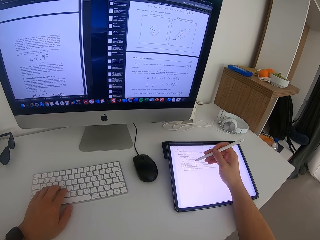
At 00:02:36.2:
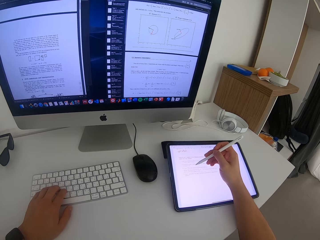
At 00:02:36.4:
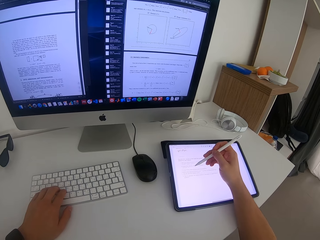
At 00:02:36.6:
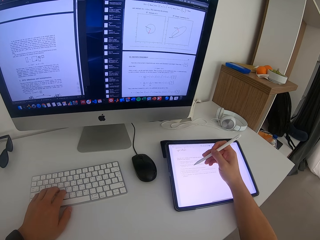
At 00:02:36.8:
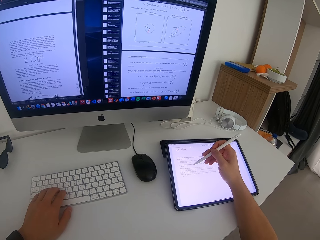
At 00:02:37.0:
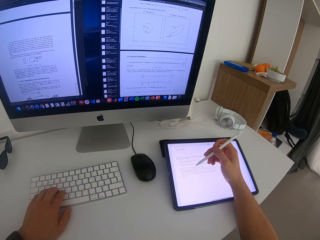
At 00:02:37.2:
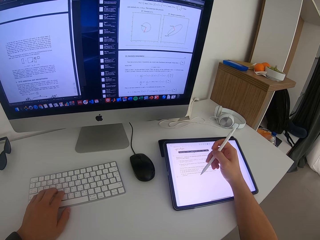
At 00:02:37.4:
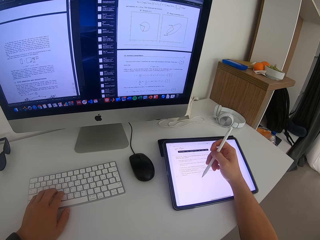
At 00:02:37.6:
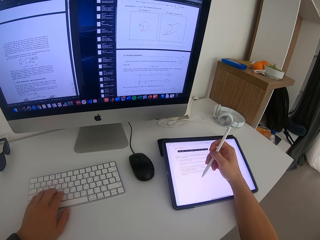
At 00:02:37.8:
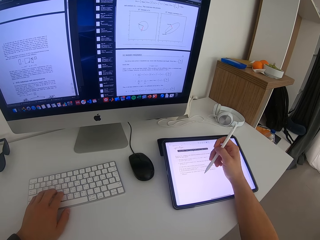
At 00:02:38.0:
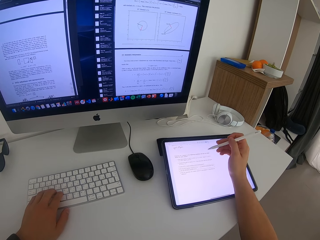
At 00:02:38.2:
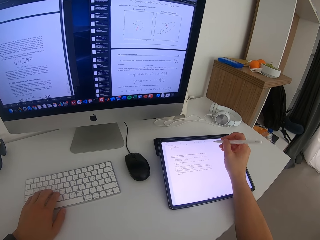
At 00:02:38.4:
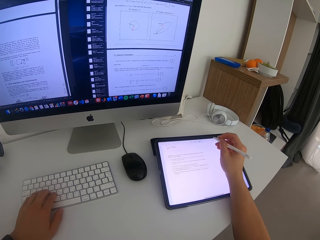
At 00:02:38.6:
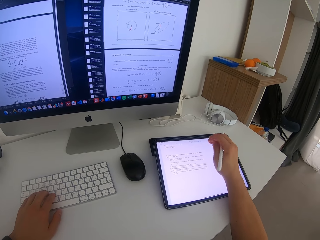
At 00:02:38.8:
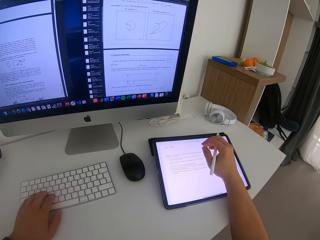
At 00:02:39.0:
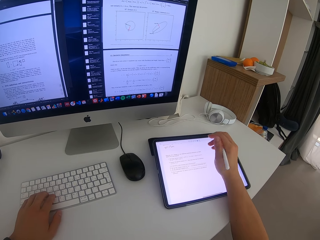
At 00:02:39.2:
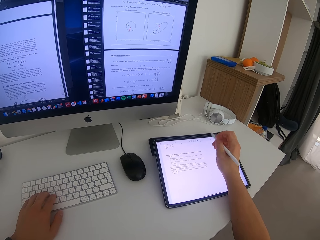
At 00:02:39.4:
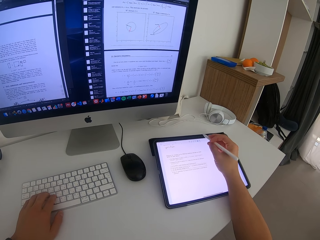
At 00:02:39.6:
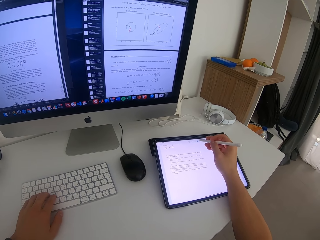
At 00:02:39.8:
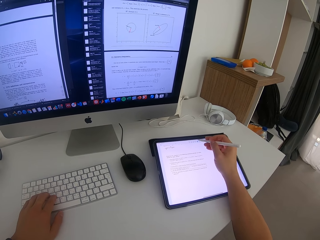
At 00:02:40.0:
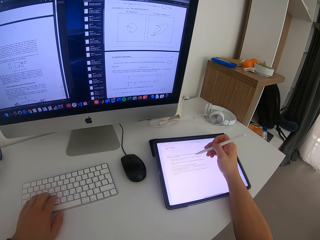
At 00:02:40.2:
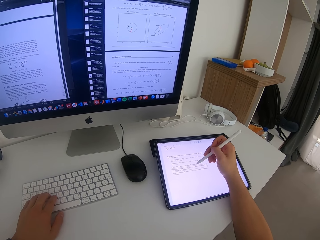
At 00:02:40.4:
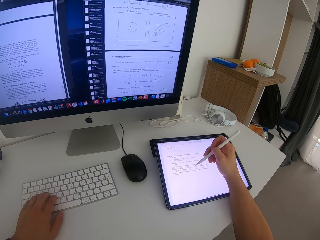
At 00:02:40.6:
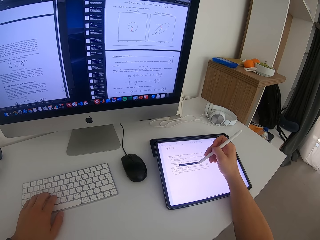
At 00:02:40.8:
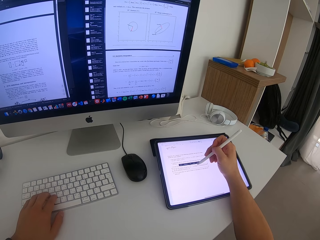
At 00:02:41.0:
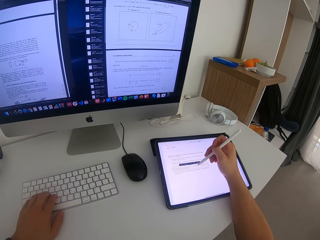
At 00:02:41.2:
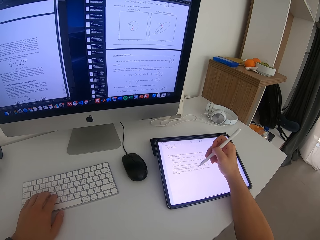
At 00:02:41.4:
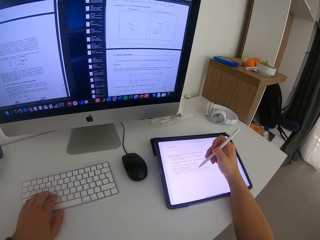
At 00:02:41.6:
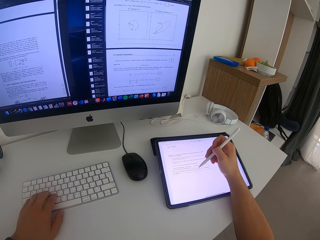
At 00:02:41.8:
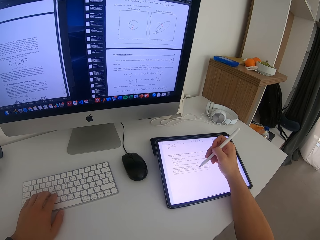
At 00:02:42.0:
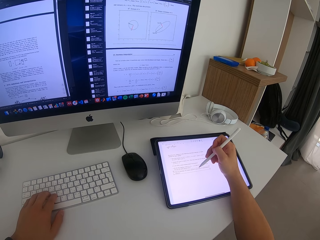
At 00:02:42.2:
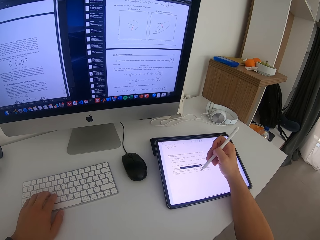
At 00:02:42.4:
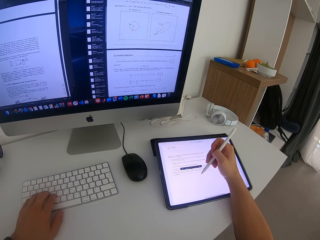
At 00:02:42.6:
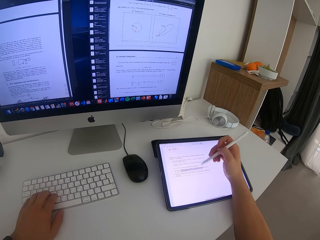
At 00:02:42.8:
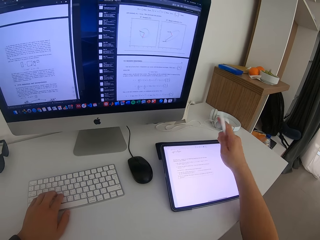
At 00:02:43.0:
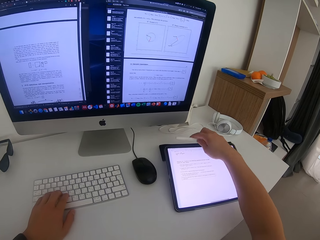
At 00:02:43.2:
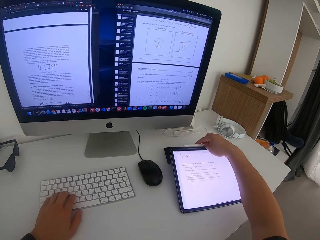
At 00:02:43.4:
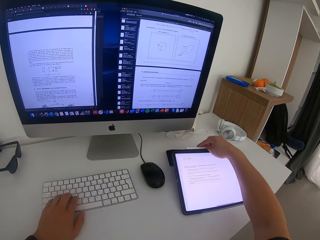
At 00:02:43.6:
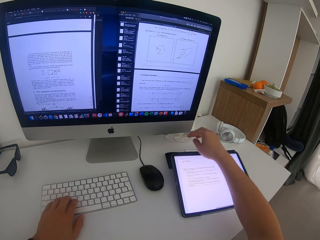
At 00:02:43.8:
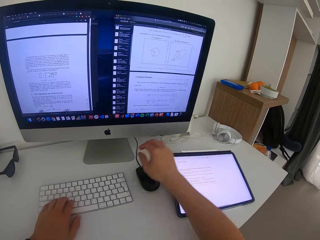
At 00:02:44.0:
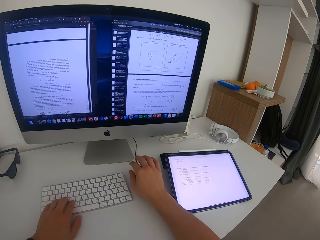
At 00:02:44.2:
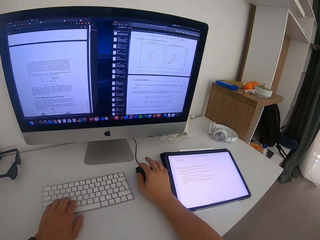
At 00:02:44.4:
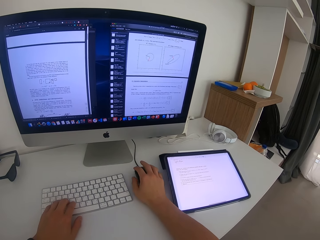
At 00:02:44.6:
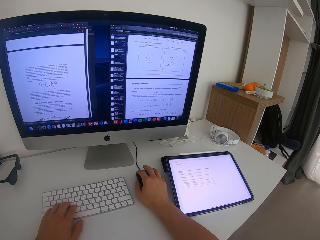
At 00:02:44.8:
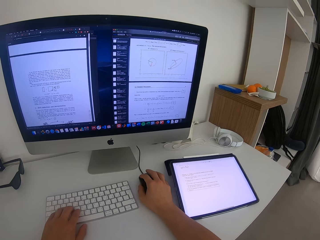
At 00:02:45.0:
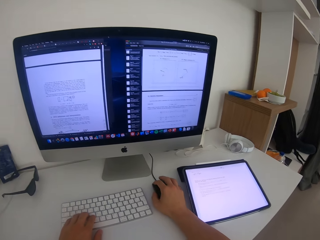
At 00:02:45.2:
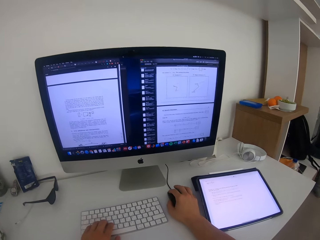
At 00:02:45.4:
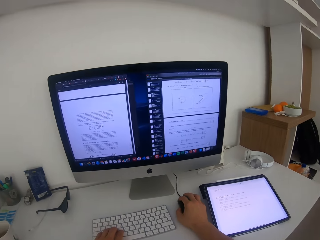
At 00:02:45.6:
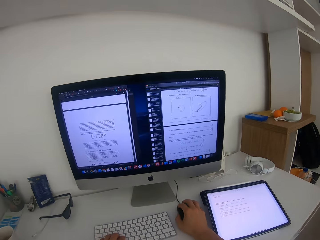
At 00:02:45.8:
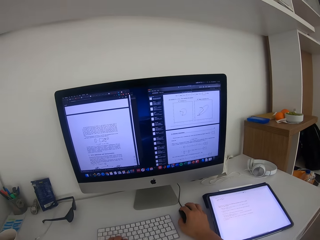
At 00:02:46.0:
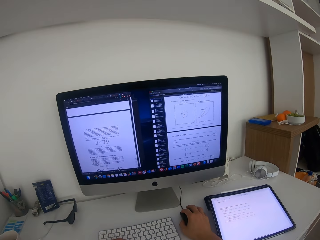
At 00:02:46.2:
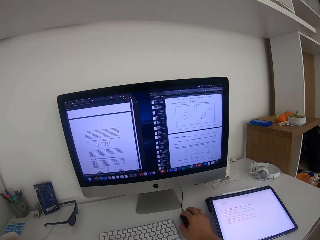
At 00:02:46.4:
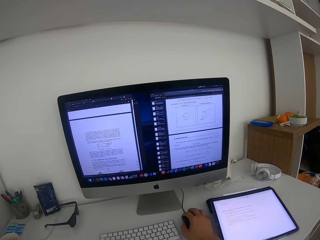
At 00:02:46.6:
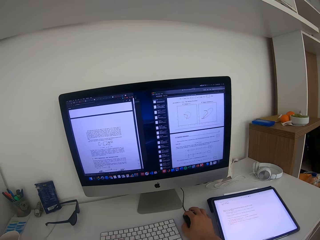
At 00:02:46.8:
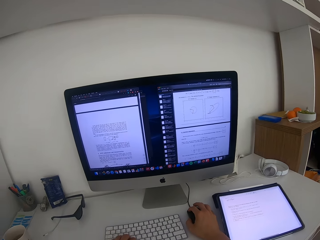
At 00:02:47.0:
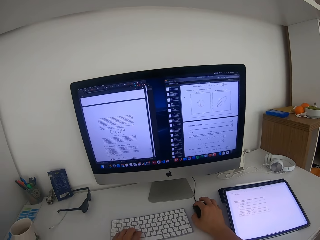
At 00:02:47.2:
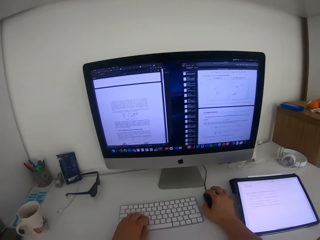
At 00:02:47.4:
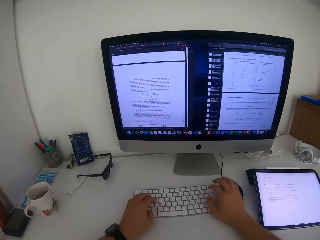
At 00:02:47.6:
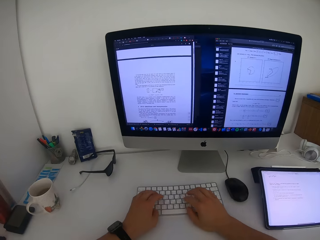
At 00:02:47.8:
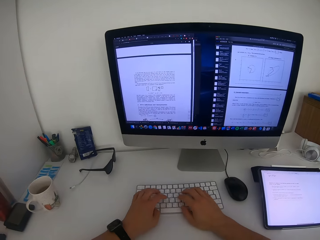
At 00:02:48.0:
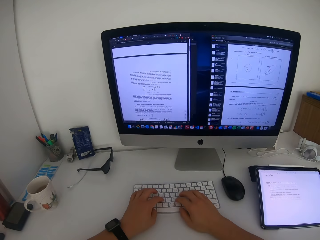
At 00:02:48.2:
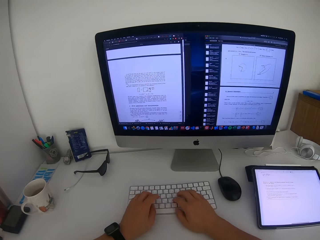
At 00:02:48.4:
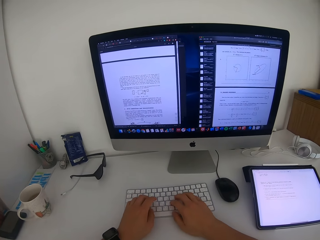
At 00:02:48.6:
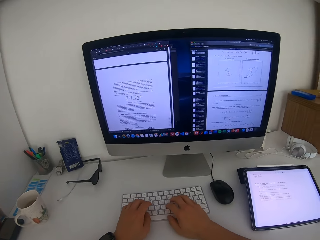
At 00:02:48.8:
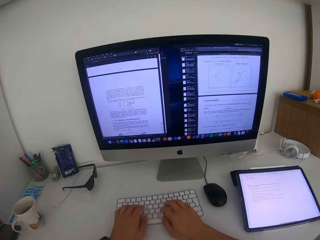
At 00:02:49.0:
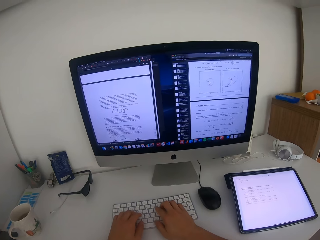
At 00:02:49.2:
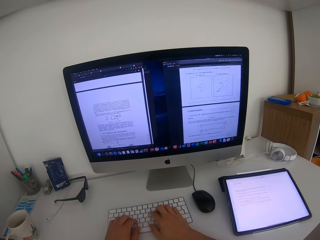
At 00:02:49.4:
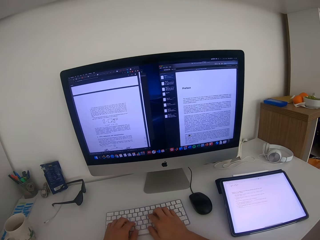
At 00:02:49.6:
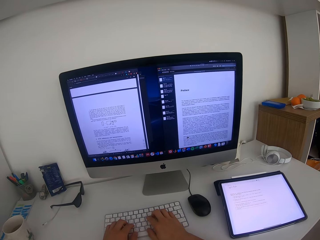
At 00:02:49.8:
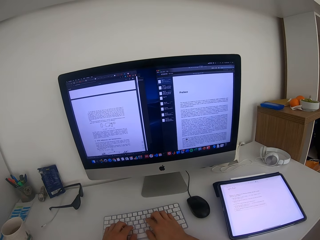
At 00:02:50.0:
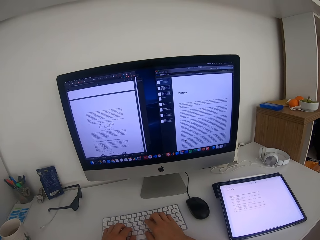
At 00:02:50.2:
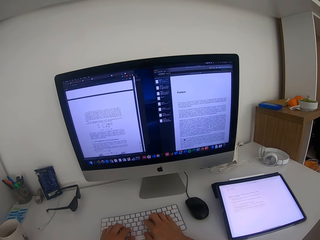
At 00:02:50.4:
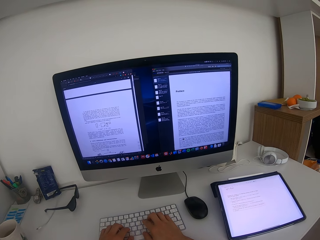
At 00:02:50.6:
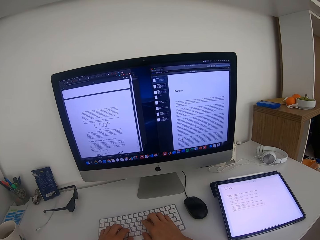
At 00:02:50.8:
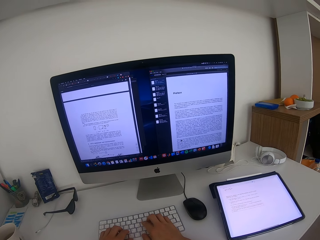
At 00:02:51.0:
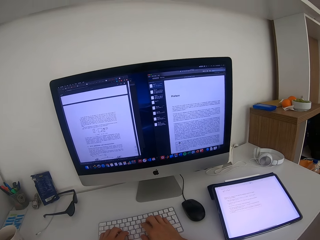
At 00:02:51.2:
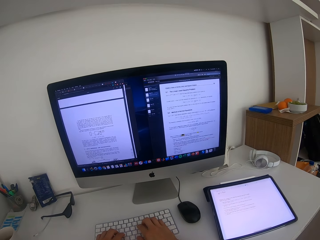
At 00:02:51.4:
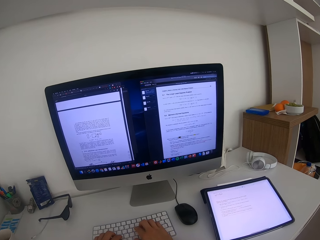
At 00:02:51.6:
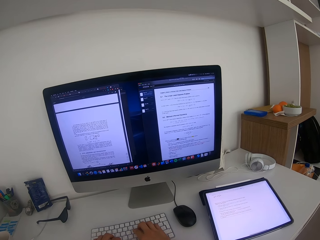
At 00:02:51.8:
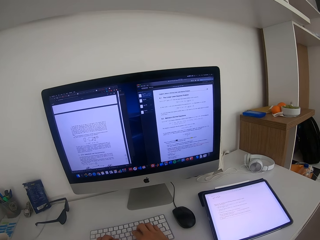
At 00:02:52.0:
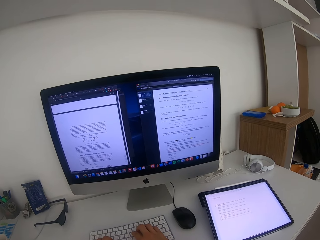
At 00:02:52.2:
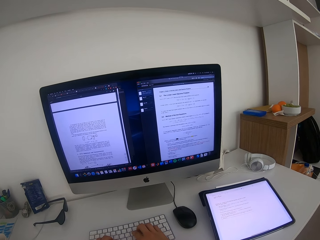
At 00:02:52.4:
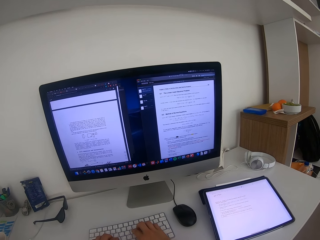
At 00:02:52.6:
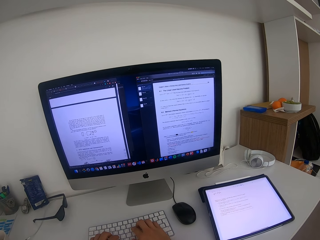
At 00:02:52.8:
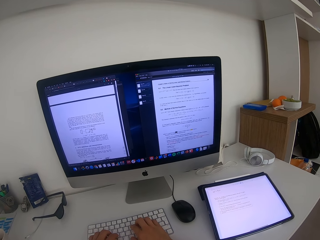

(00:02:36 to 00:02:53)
The camera wearer places the stylus pen on the table. They click on the mouse and type on the keyboard.

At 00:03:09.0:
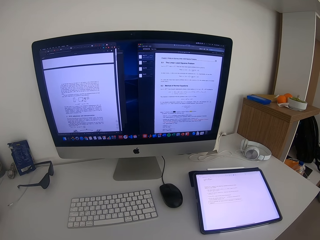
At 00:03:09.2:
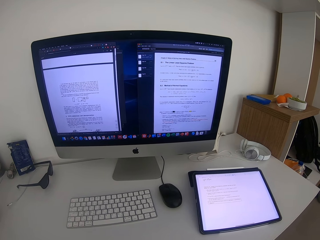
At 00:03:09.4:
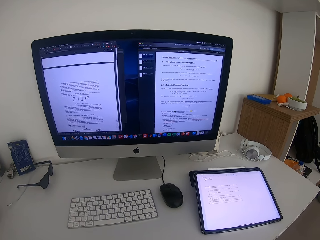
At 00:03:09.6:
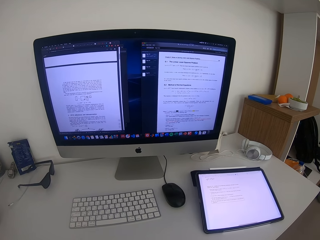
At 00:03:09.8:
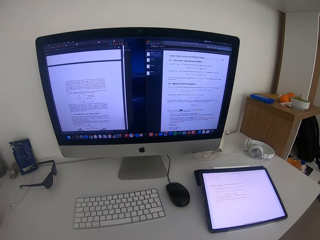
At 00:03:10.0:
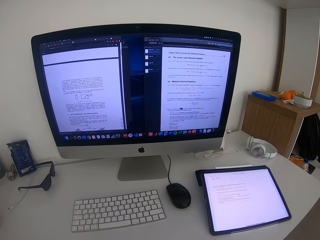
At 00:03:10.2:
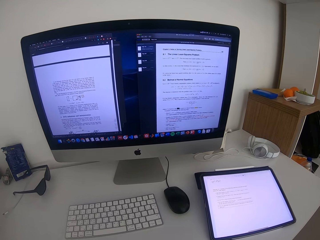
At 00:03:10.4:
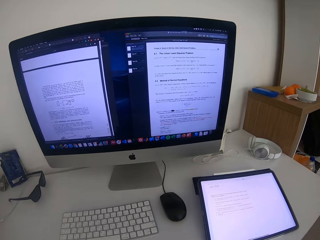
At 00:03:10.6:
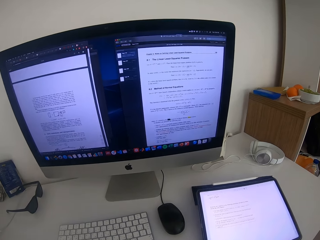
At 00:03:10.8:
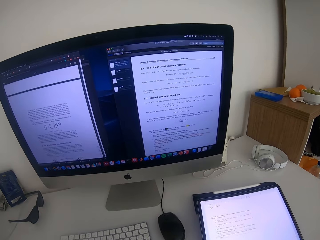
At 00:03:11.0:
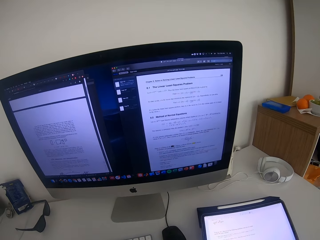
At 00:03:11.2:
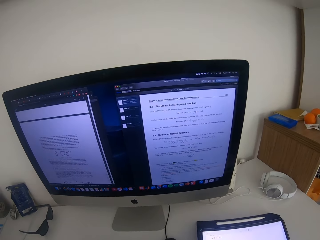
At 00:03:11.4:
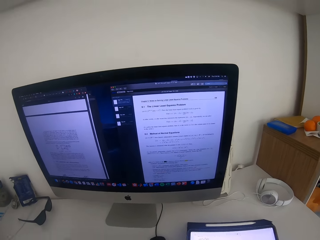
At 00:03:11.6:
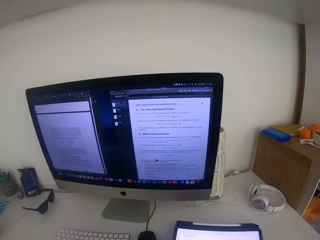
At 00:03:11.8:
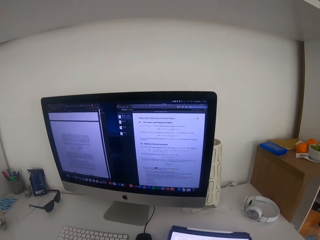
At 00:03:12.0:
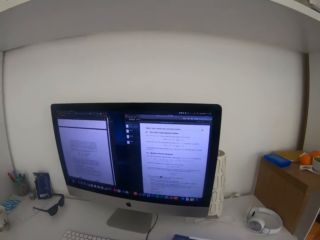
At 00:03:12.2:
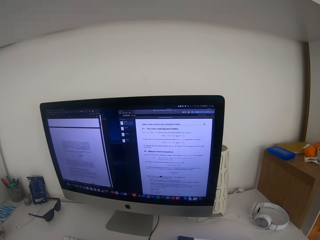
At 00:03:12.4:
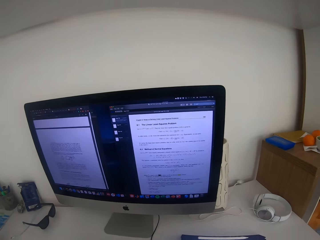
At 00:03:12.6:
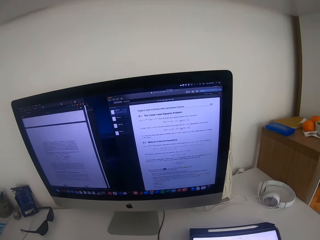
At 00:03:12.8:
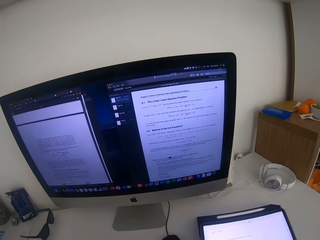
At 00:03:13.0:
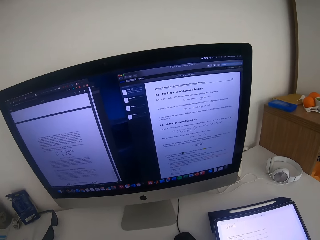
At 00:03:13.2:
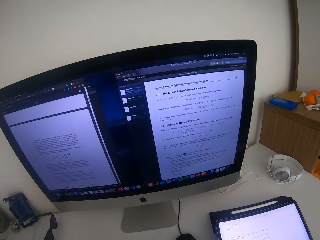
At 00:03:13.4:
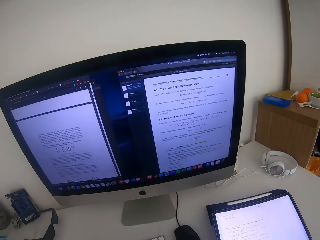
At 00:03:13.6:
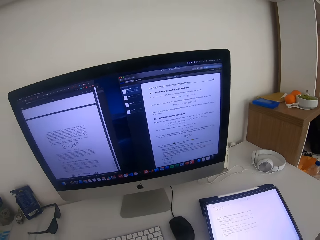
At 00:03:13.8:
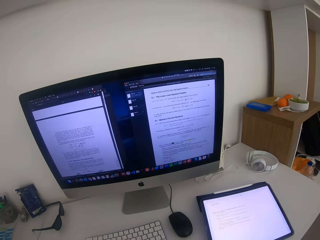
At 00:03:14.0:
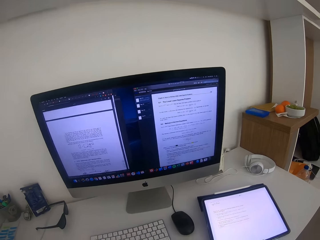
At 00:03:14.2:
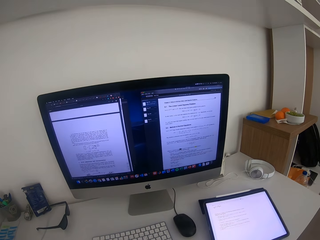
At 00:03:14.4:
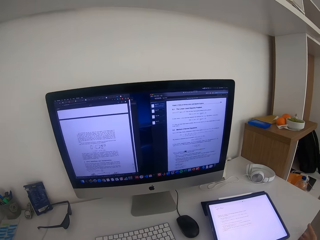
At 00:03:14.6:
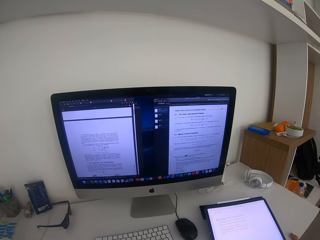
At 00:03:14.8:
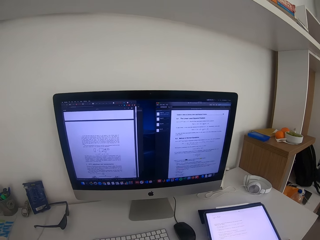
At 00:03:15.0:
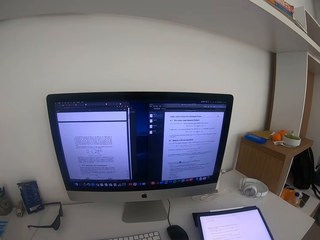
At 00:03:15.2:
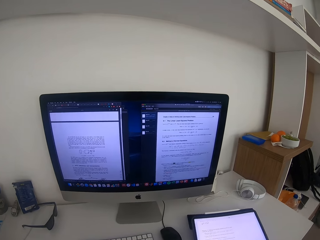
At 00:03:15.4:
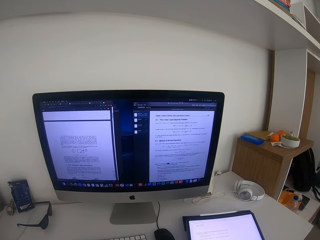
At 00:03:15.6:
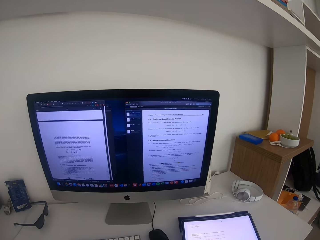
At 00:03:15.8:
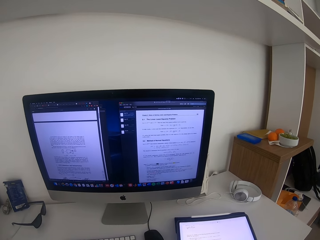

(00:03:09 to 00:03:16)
The camera wearer moves his chair.
